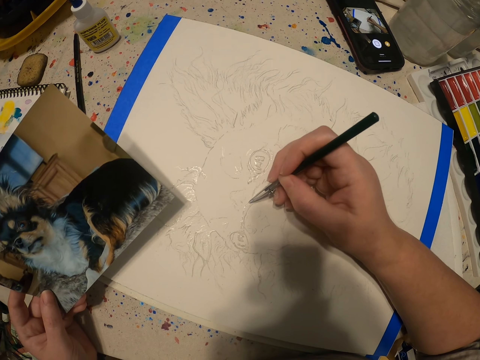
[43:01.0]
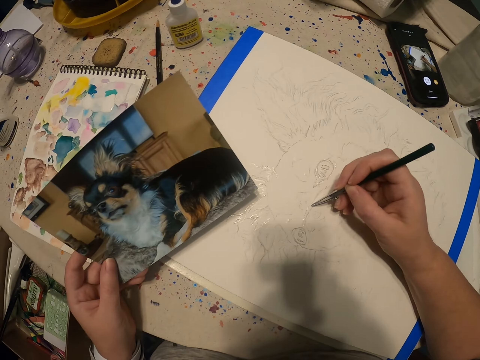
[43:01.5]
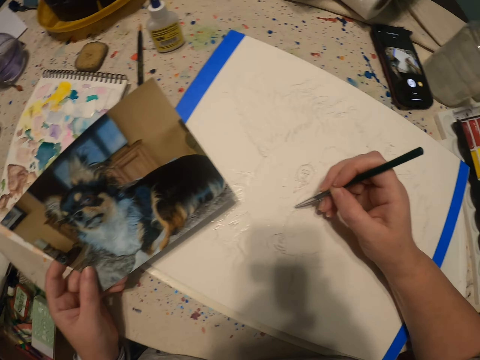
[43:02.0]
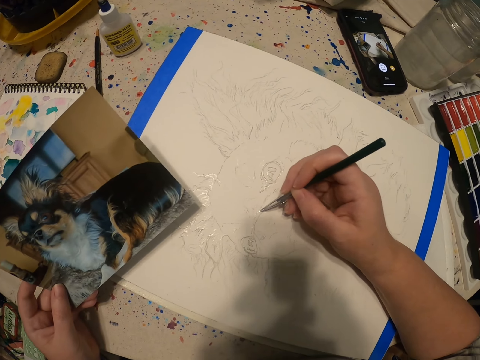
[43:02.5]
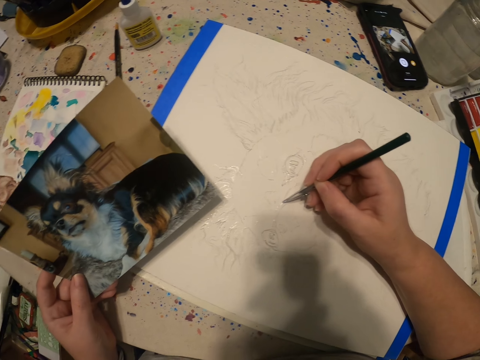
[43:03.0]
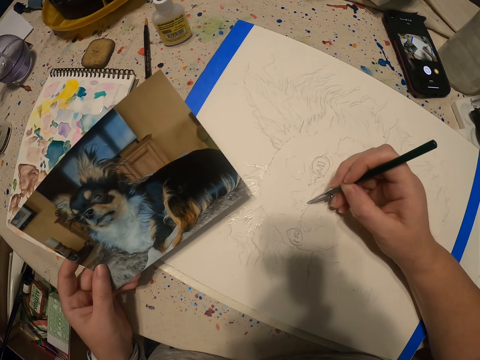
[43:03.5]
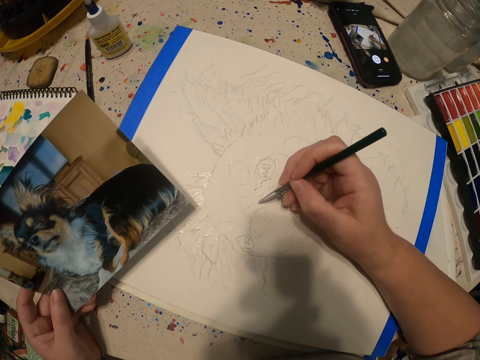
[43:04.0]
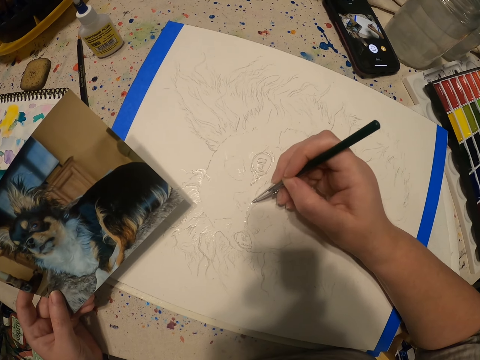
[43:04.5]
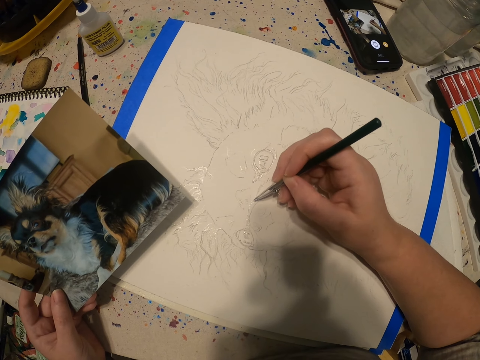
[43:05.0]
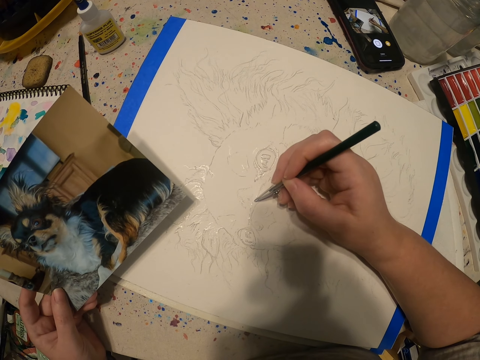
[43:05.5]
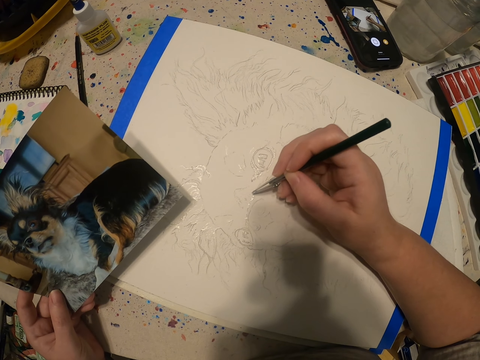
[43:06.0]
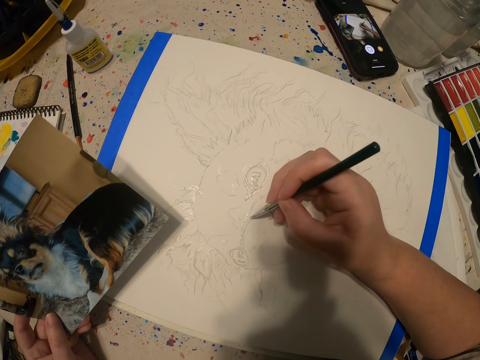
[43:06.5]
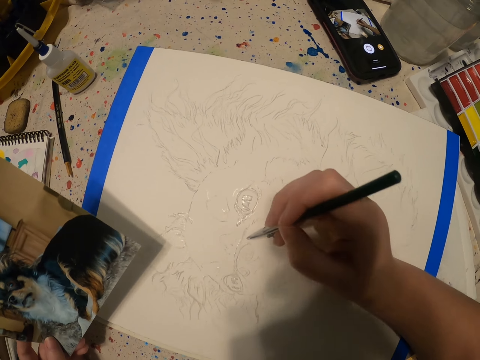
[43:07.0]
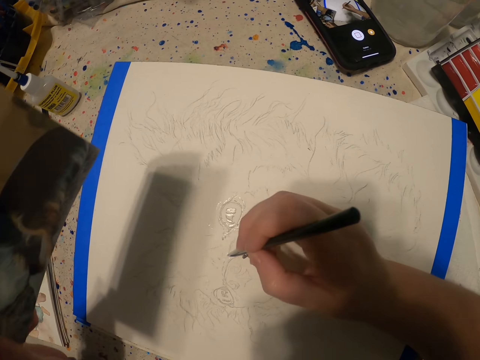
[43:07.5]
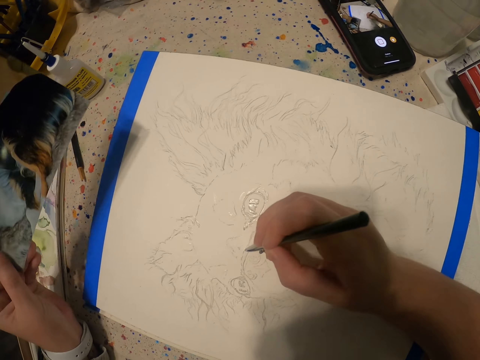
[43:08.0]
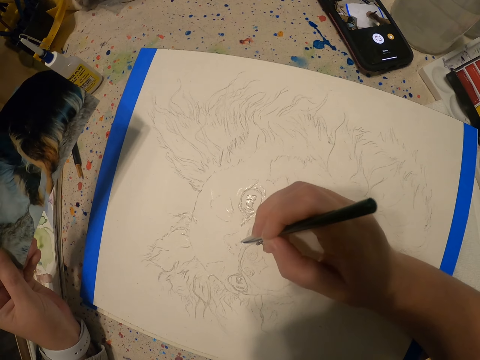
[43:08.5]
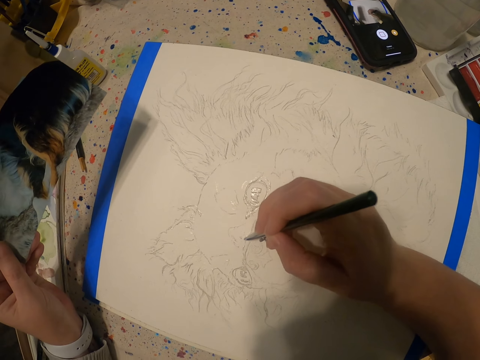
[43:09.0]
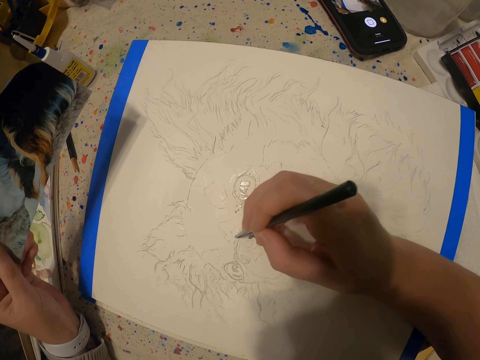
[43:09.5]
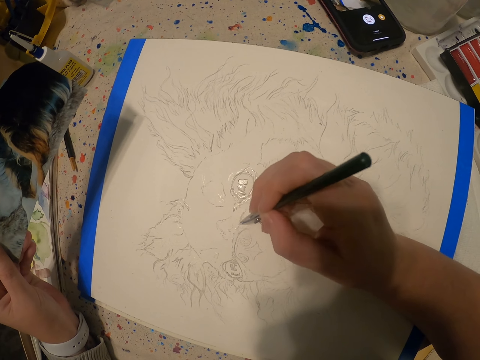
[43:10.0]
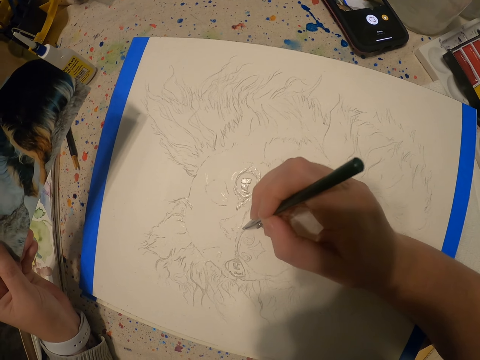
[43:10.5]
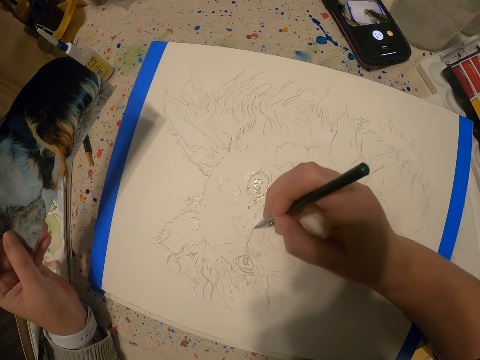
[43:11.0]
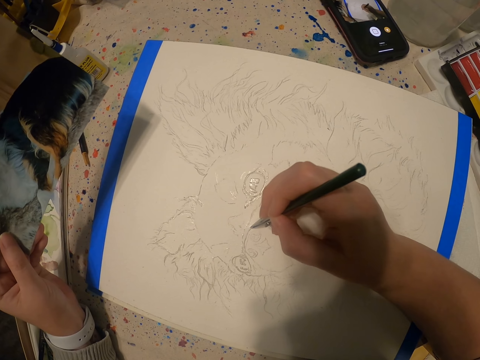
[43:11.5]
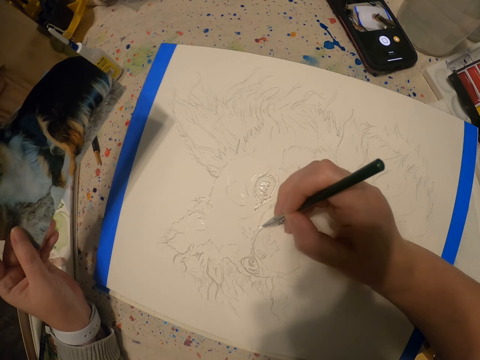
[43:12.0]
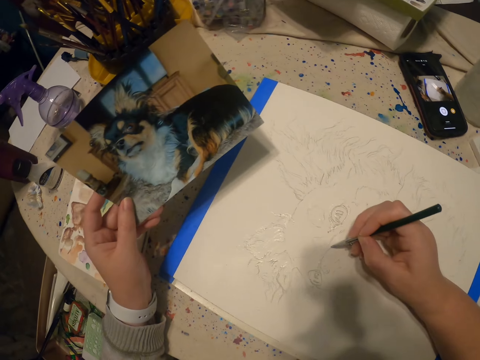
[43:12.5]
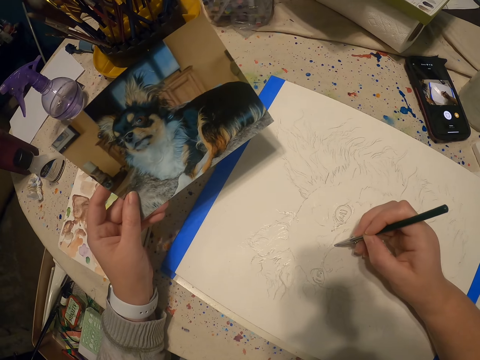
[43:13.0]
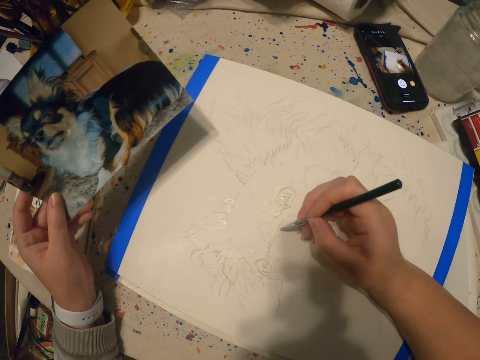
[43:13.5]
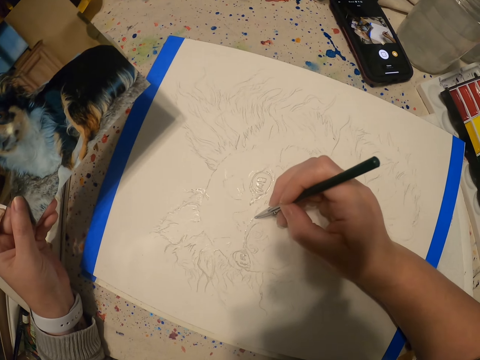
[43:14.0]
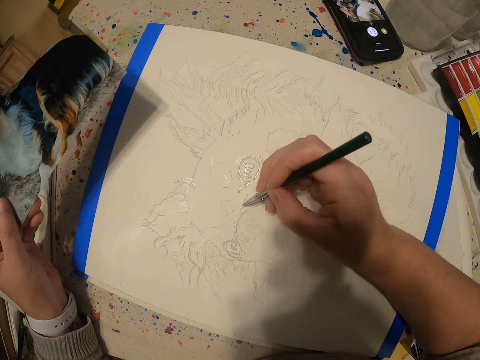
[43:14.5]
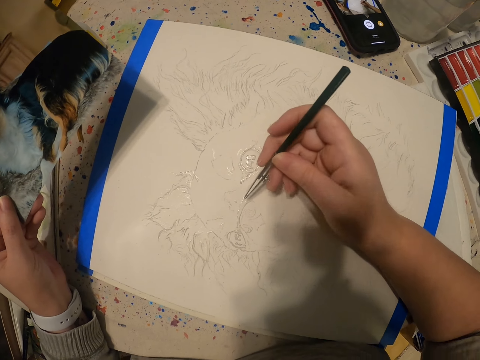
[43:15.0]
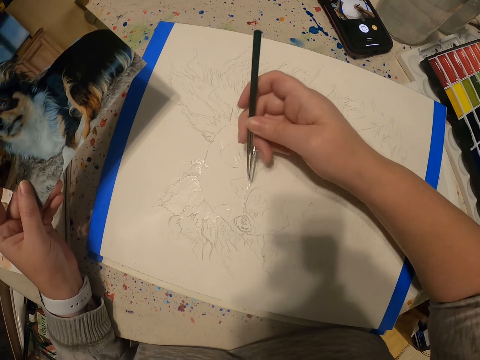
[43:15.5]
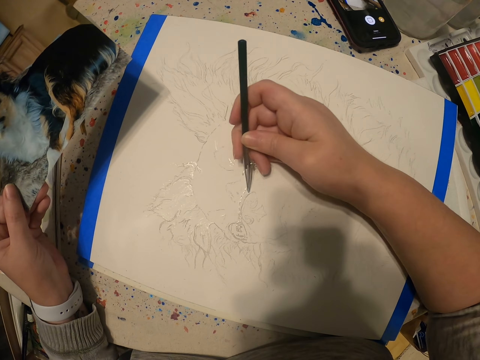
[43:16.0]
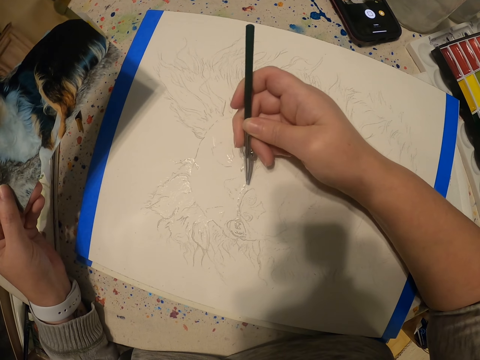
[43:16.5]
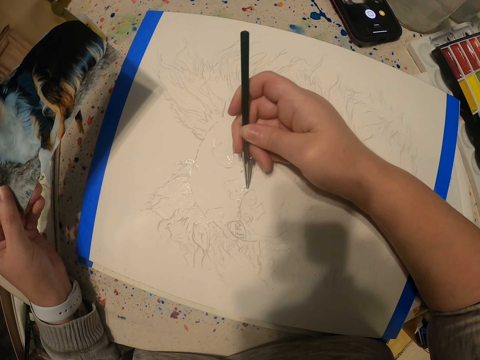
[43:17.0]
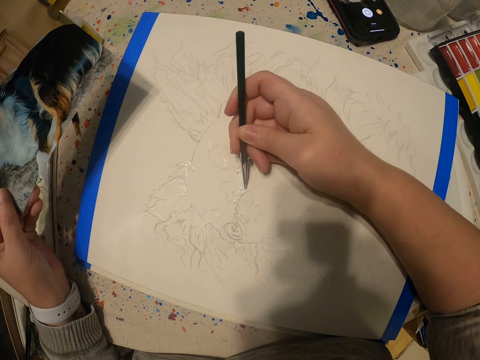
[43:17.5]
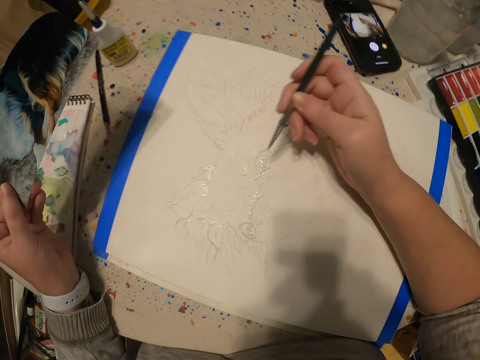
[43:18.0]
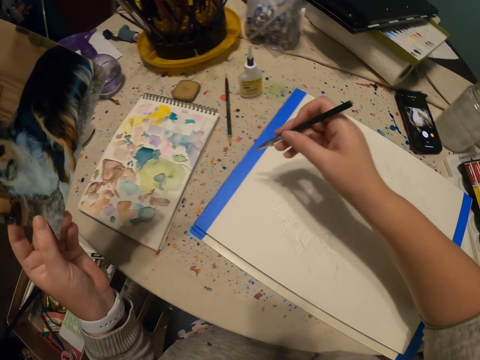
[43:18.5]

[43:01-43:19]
The camera wearer views the picture. They paint on a canvas using the paintbrush. They view the picture. They paint on the canvas using the paintbrush. They adjust the paintbrush. They paint on the canvas using the paintbrush.

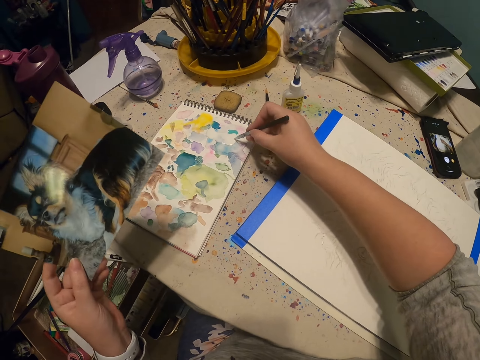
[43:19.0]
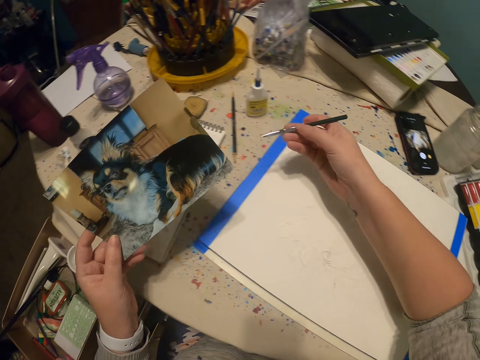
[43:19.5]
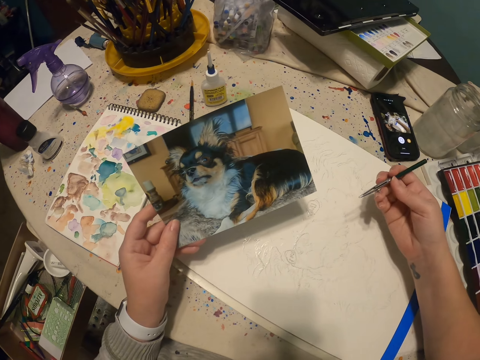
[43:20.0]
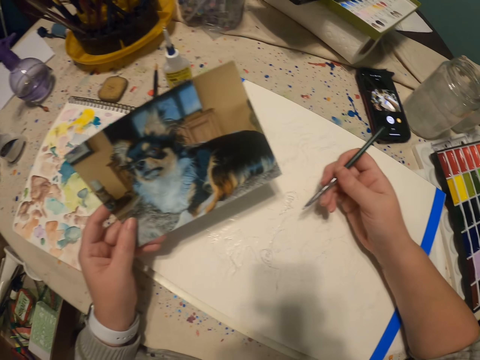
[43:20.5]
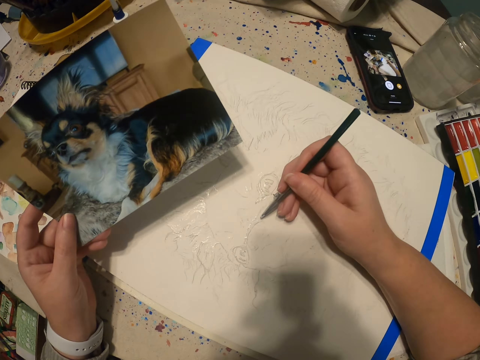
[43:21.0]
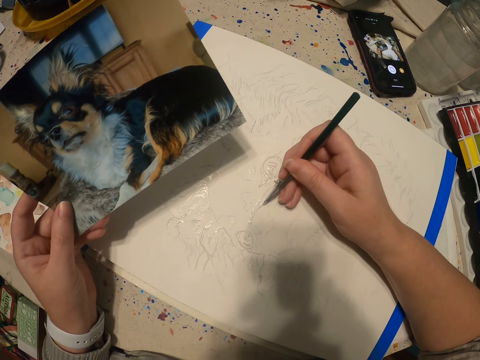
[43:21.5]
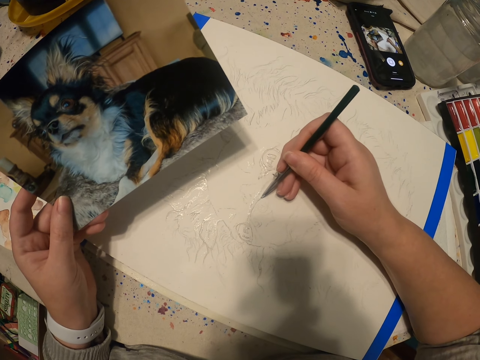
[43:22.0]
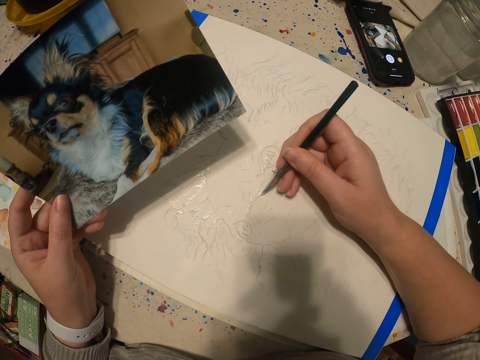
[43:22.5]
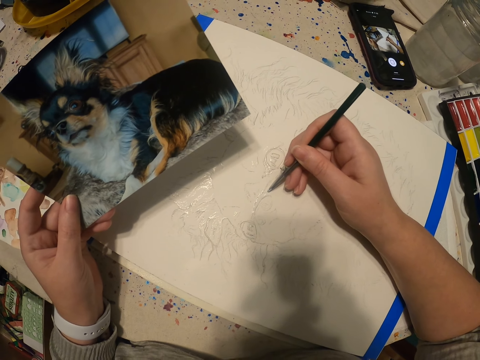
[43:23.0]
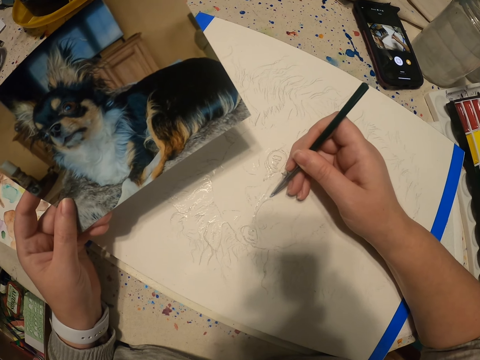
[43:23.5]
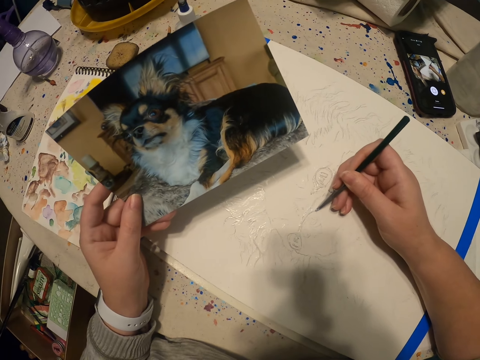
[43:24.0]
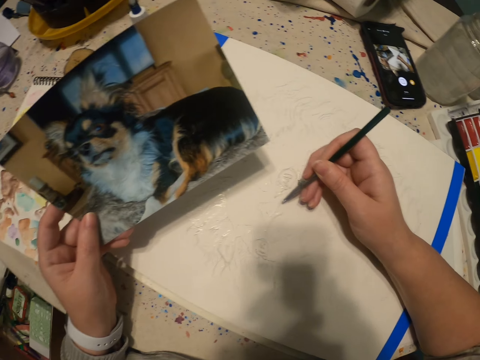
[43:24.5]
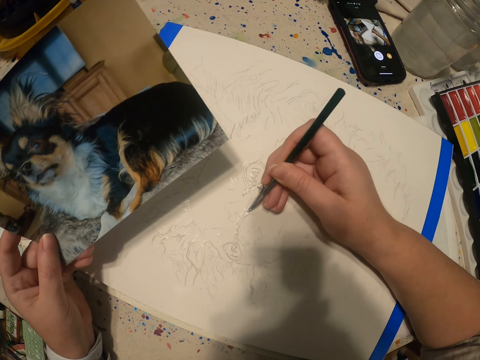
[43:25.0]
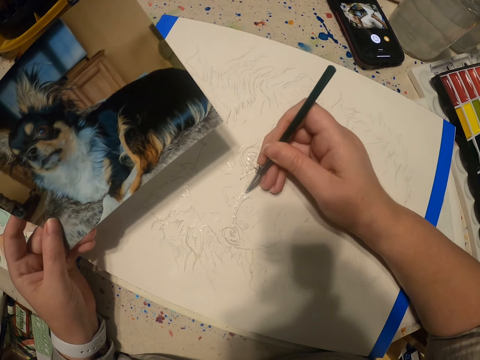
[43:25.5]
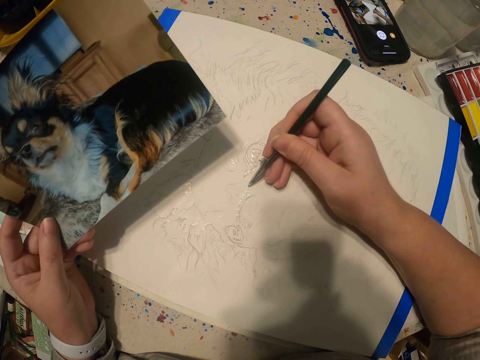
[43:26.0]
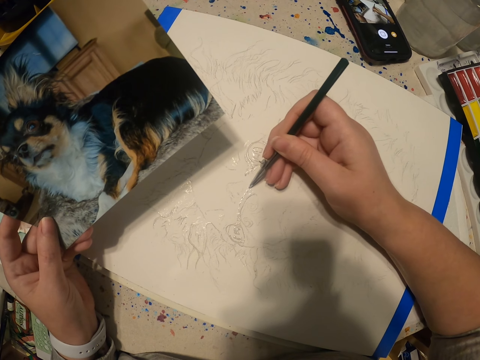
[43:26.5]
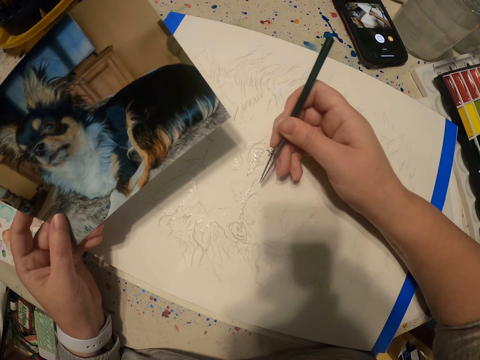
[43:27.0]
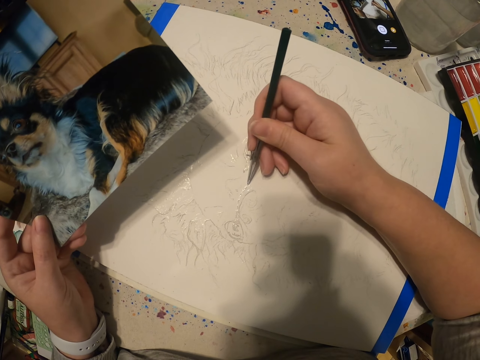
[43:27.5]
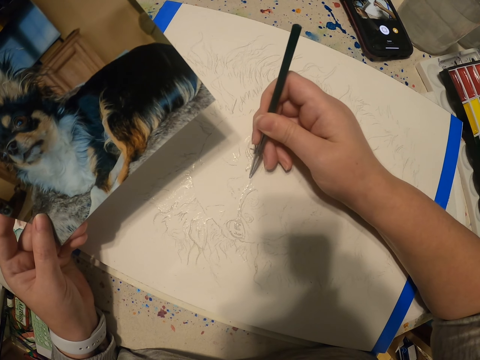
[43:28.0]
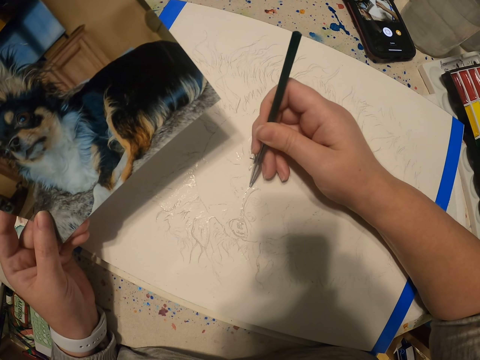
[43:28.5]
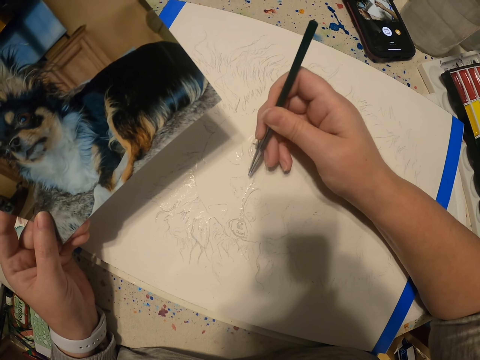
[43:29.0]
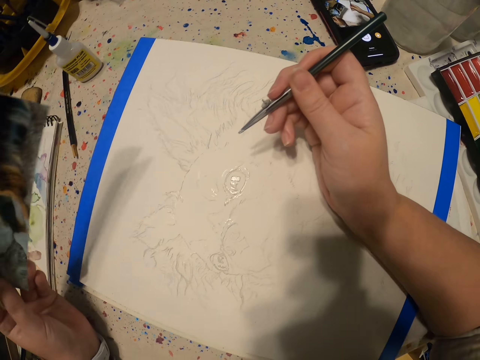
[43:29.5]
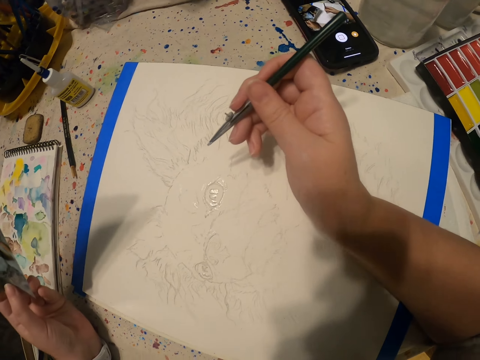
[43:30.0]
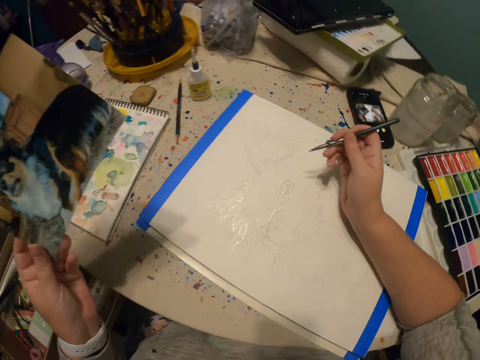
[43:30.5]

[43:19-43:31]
The camera wearer adds paint to the paintbrush. They paint on a canvas using the paintbrush. They lift the picture.
